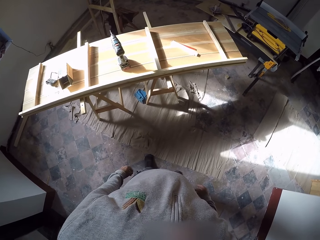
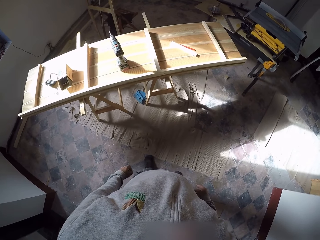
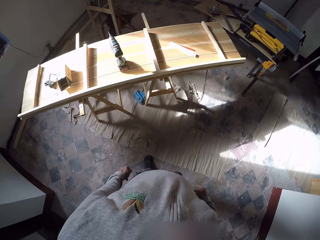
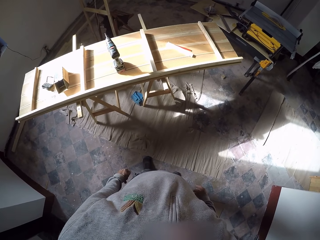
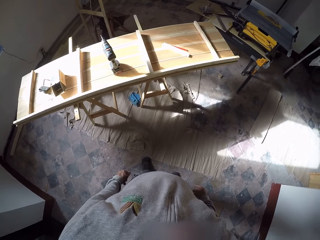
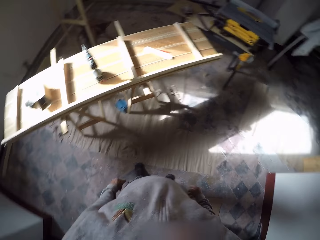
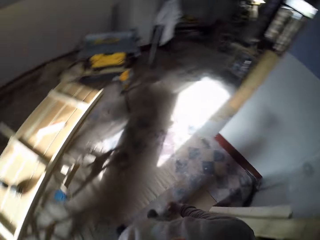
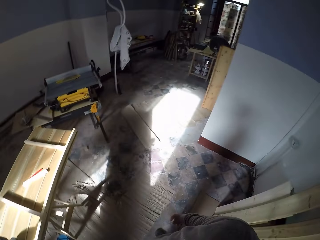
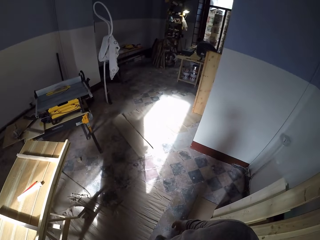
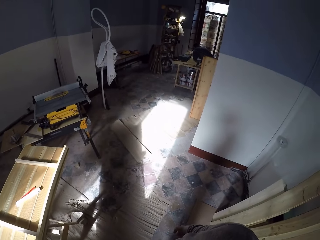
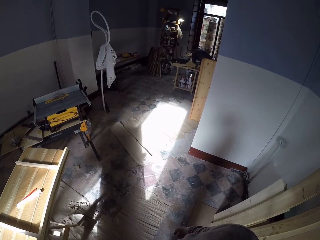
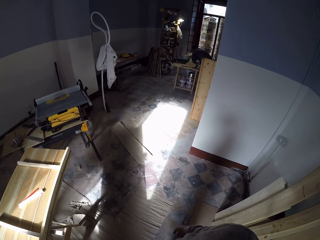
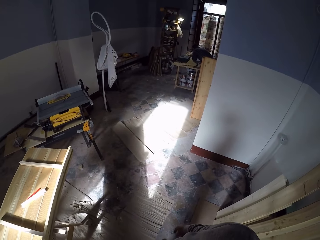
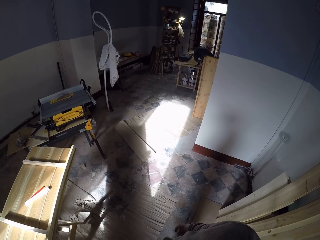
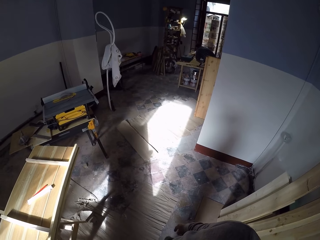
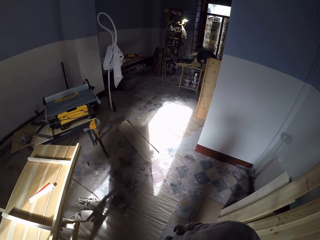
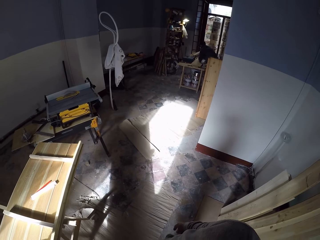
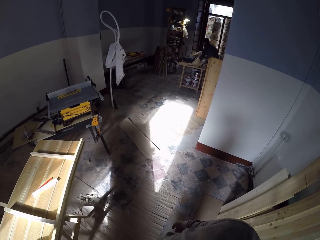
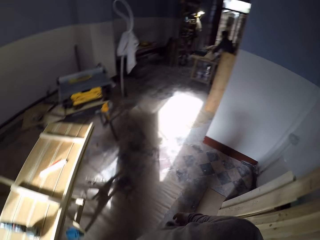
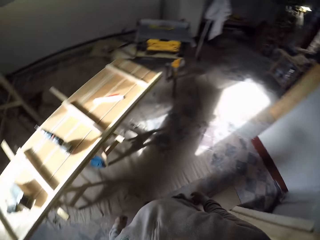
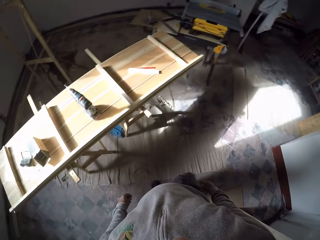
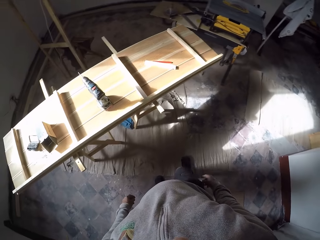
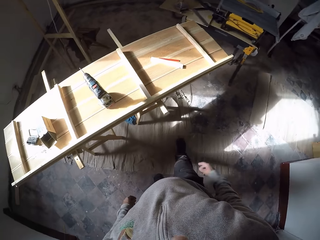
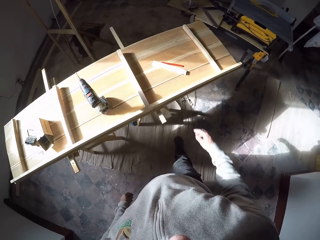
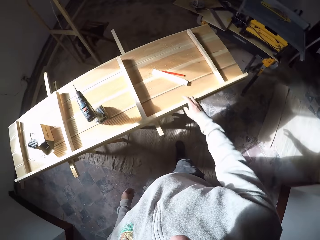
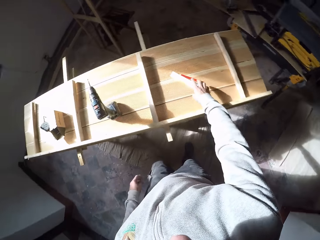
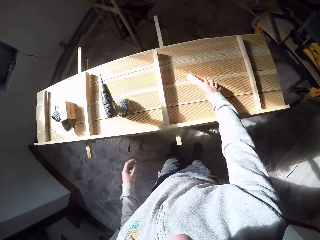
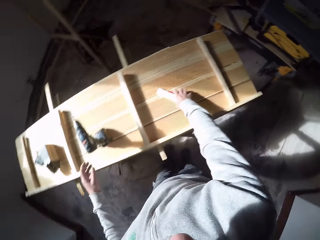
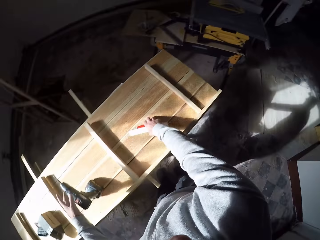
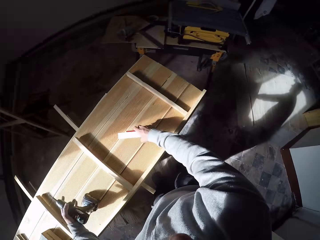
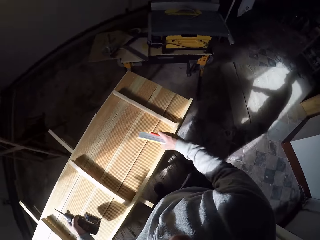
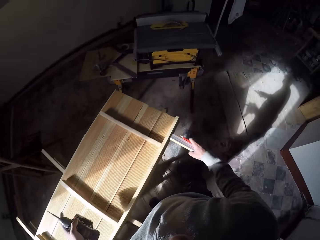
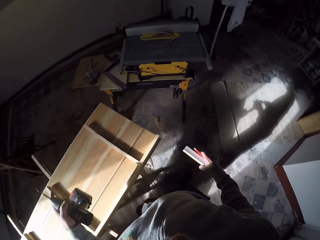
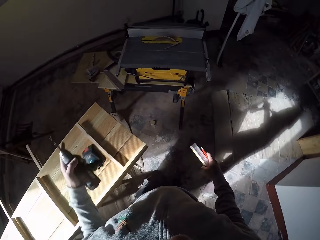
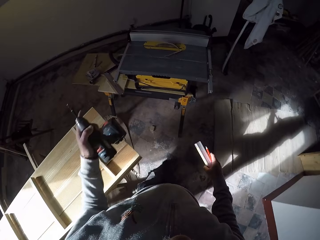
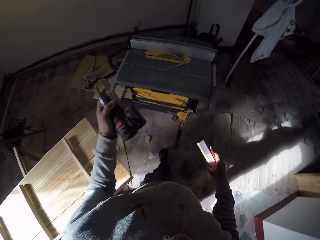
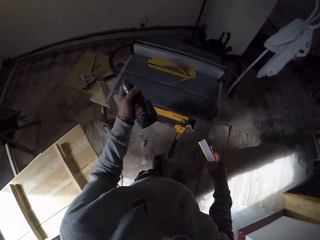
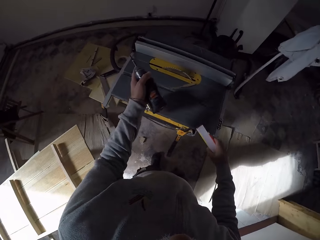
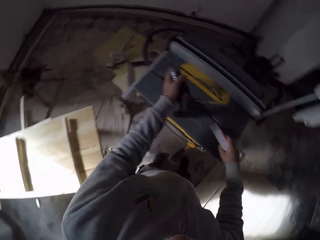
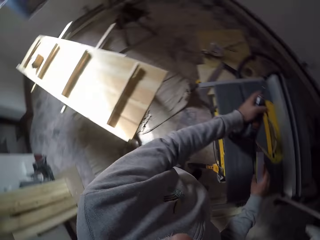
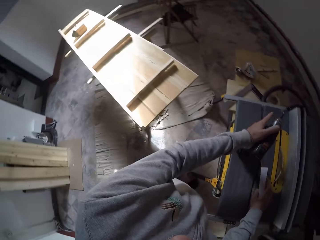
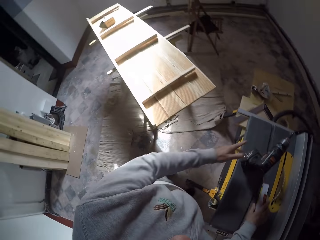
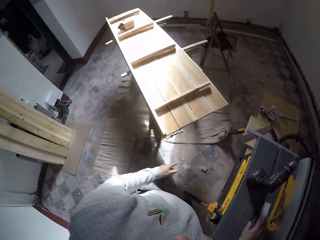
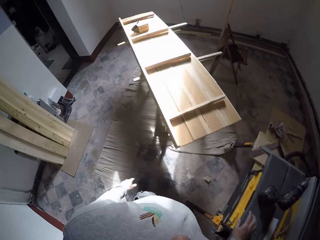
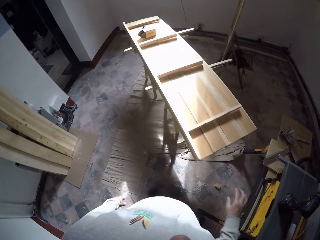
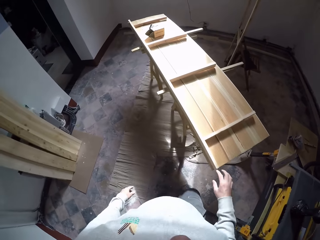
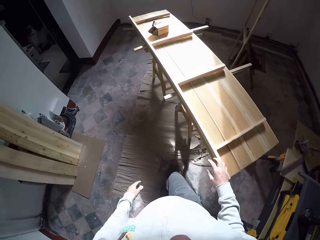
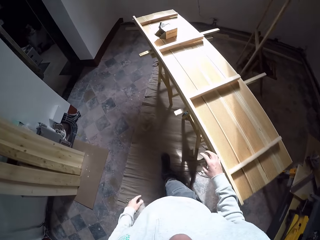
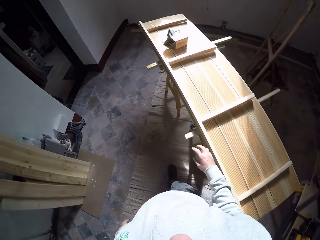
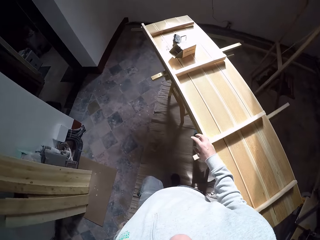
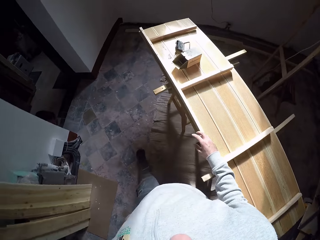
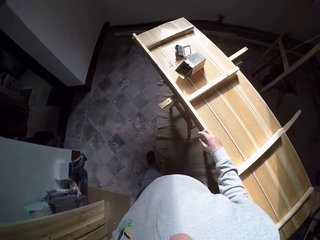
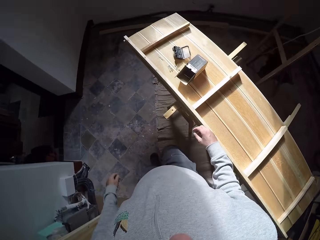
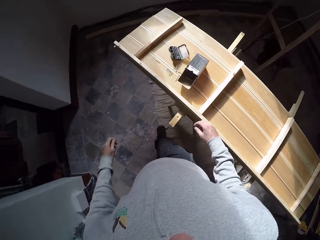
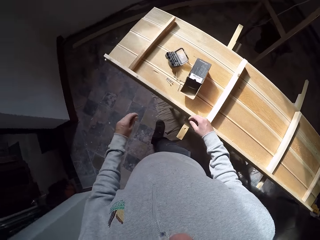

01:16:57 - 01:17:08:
The camera wearer walks towards the stand. He picks up a pen or pencil and ruler from the wooden structure with his right hand. He picks up the electric screw driver or drill from the wooden structure with his left hand. He carries the drill, pencil and ruler to the table saw. He drops the electric screw driver on the table saw with his left hand. He drops the pen and ruler on the table saw with his right hand. He walks back to the stand.

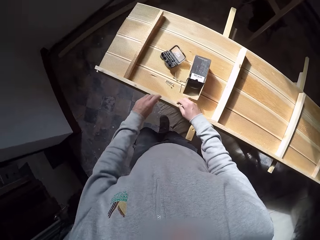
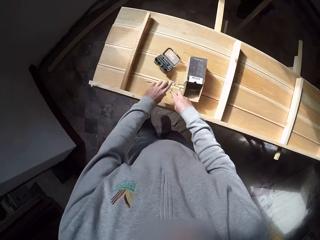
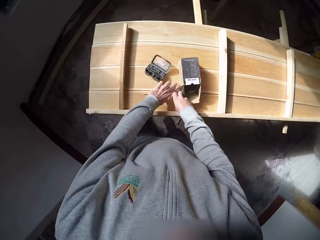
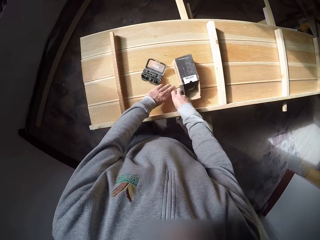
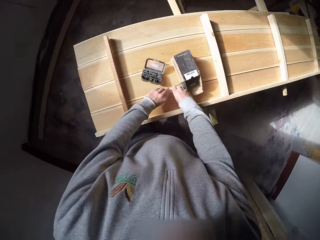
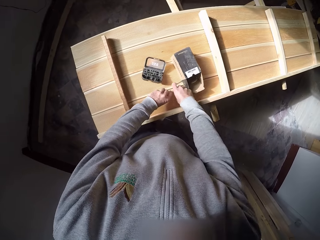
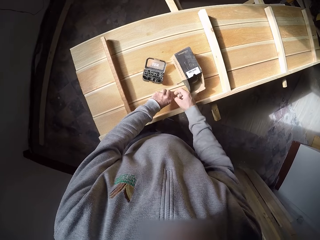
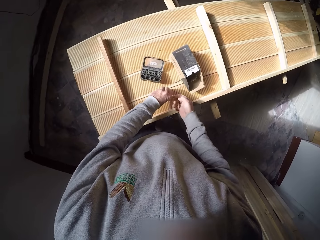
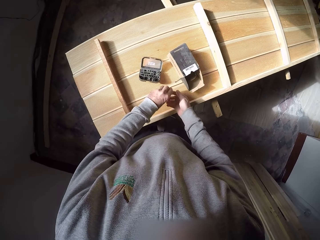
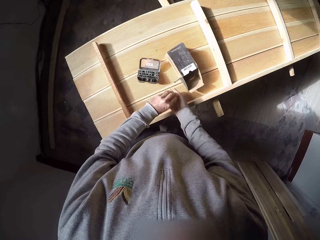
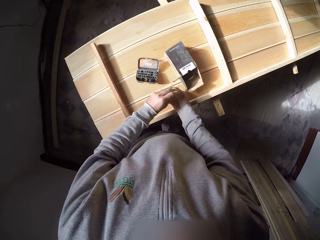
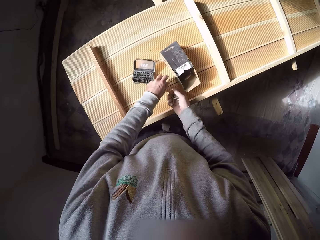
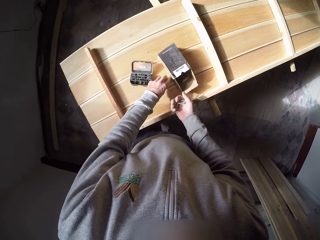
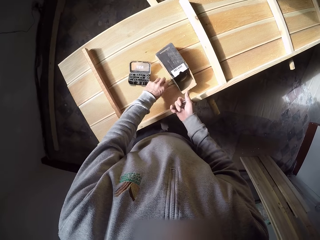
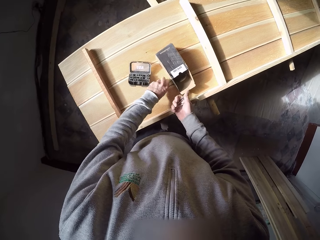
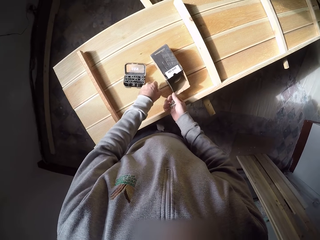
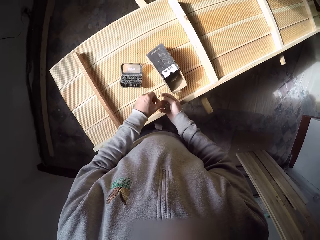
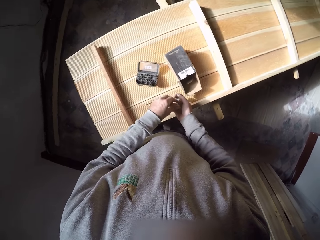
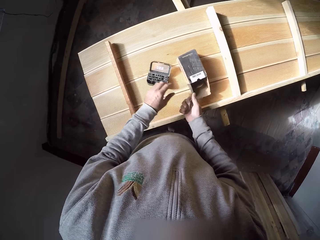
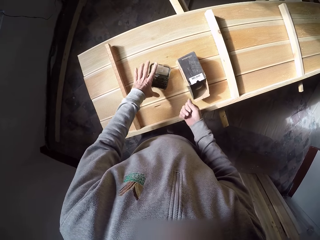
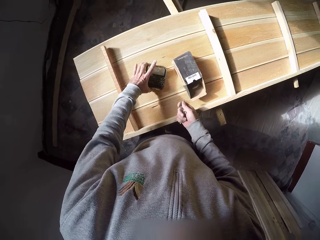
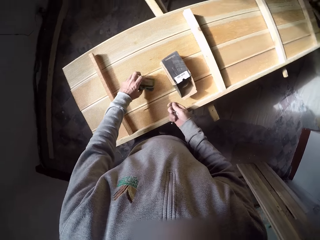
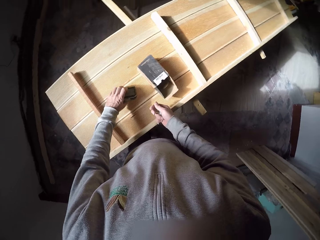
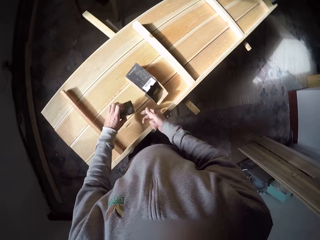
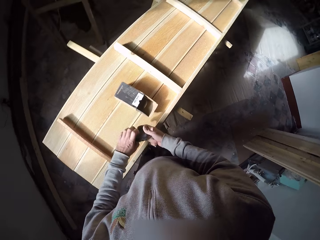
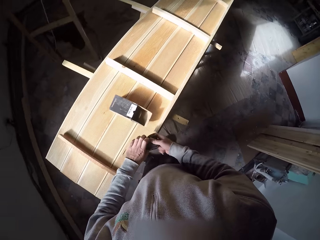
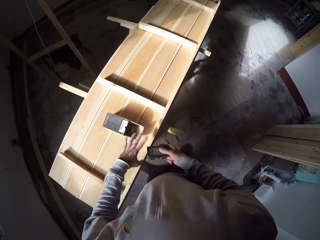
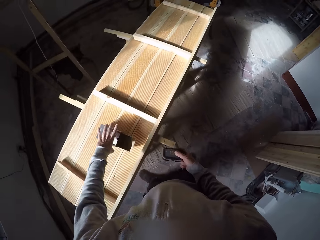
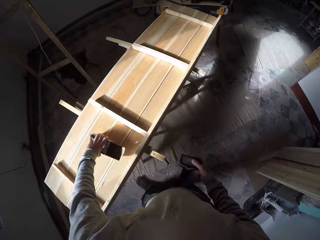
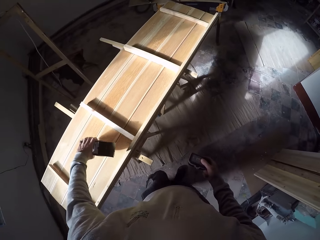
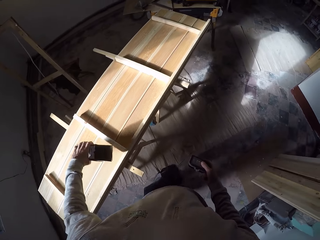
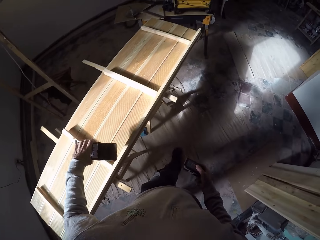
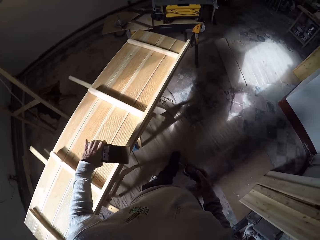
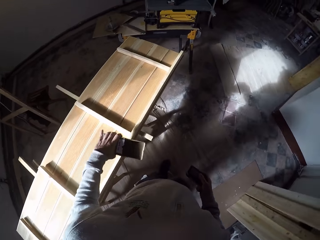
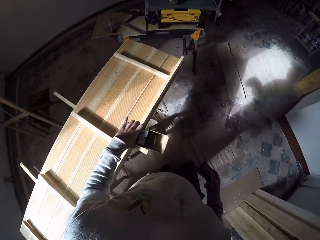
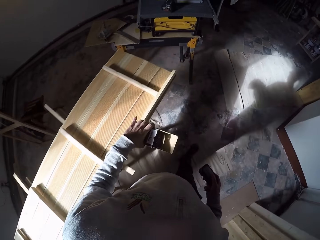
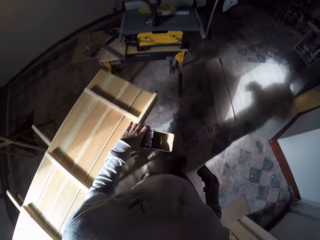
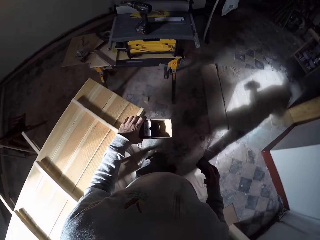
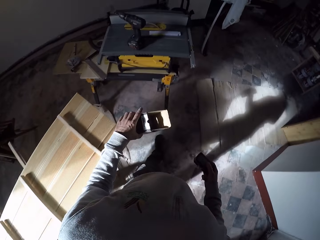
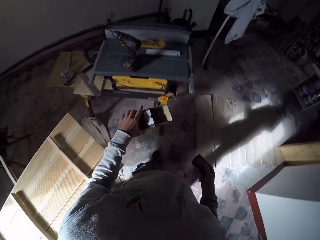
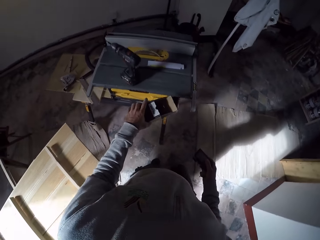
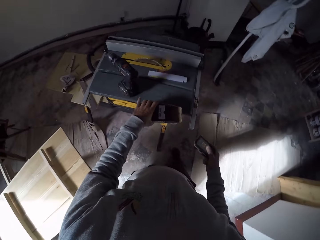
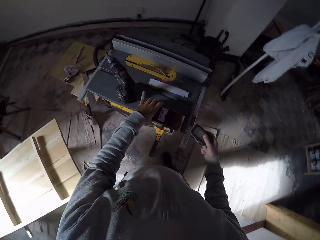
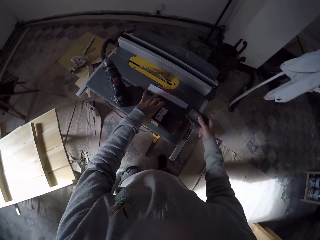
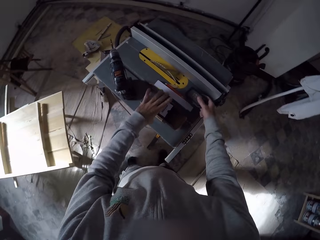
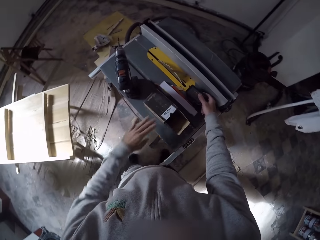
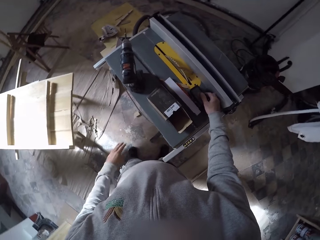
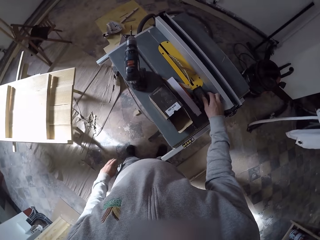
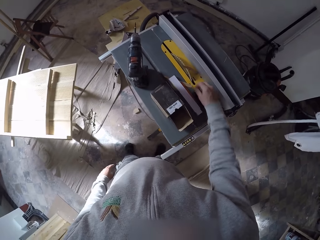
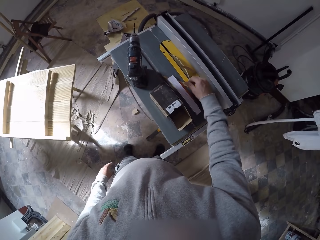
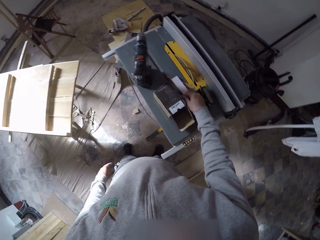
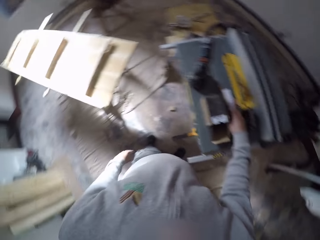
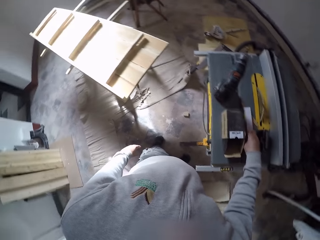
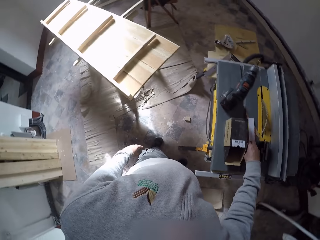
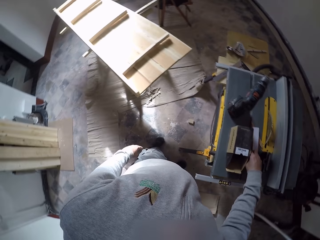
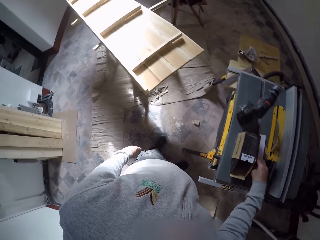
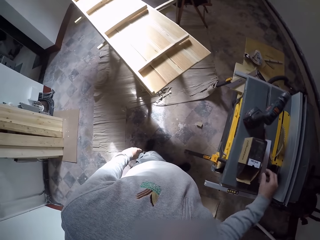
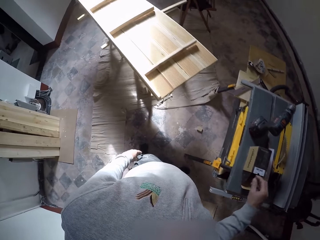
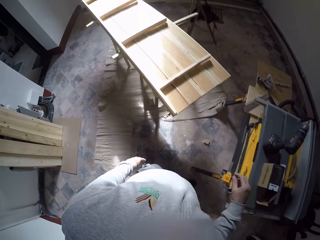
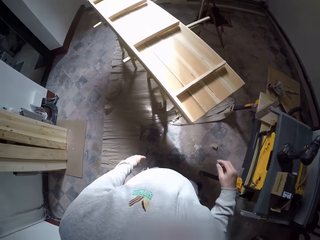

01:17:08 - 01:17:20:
The camera wearer packs some screws or nails on the wooden structure with both hands. He picks up a screw box or plastic toolset pouch from the wooden structure with his left hand. He passes the screw box from his left hand to his right hand. He picks up the paper pack or nails box from the wooden structure with his left hand. He carries the toolset pouch and nails box to the saw table. He drops the paper pack on the table saw with his left hand. He drops the screw box on the table saw with his right hand. He adjusts the ruler on the table saw.
